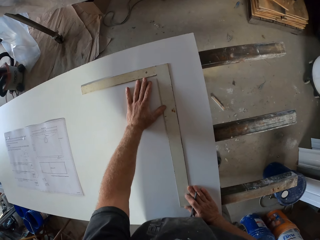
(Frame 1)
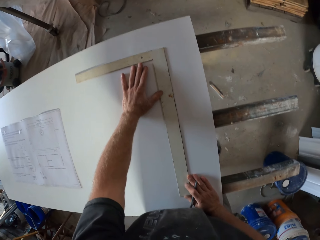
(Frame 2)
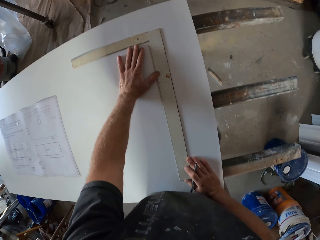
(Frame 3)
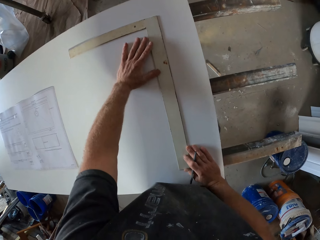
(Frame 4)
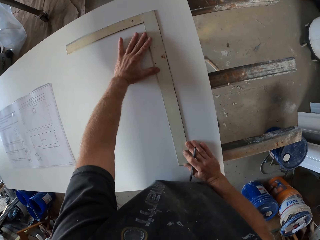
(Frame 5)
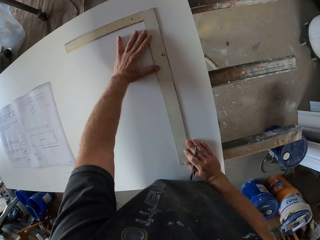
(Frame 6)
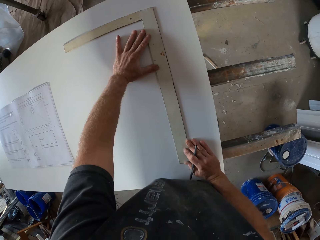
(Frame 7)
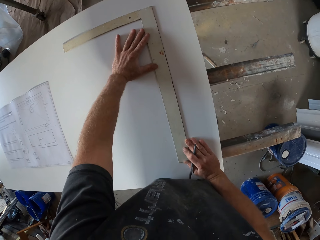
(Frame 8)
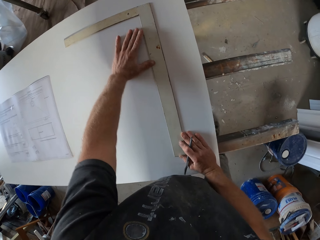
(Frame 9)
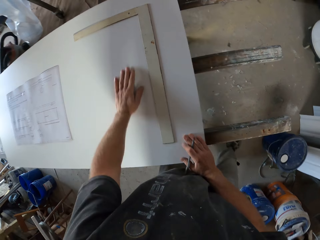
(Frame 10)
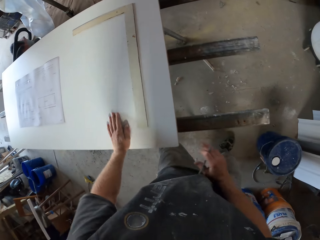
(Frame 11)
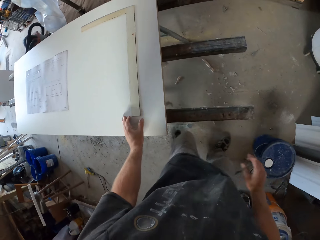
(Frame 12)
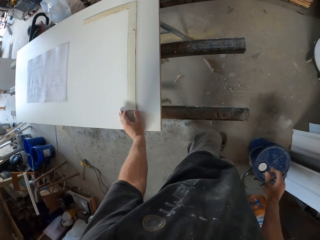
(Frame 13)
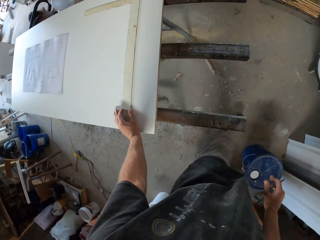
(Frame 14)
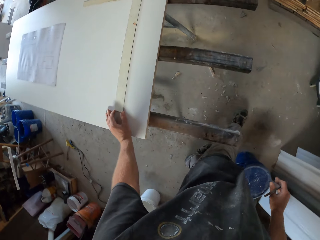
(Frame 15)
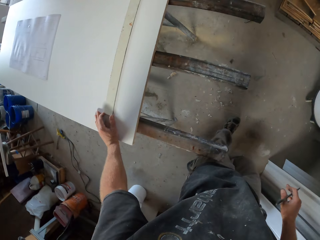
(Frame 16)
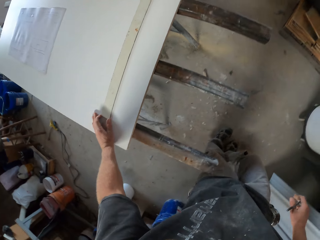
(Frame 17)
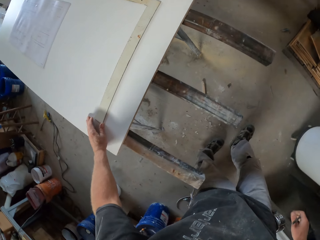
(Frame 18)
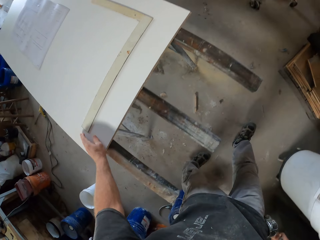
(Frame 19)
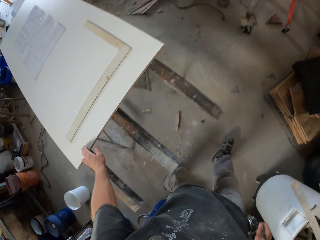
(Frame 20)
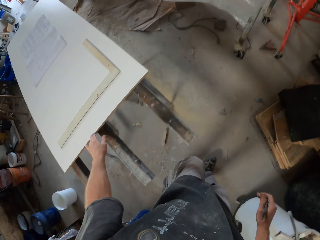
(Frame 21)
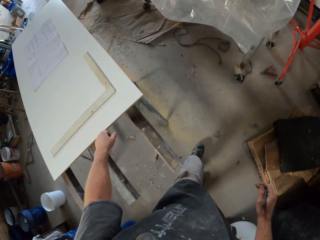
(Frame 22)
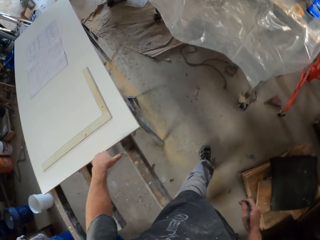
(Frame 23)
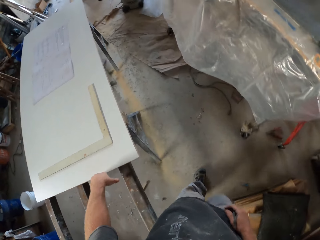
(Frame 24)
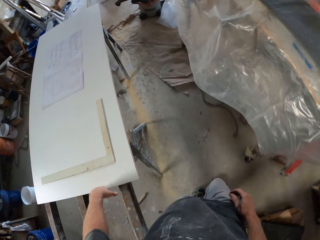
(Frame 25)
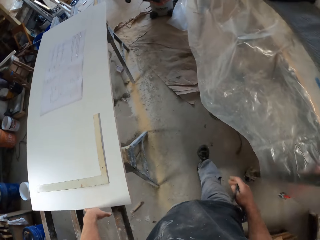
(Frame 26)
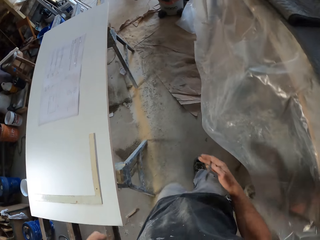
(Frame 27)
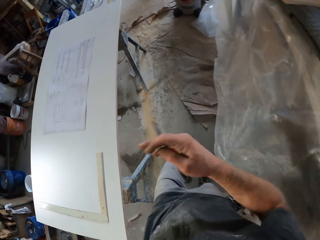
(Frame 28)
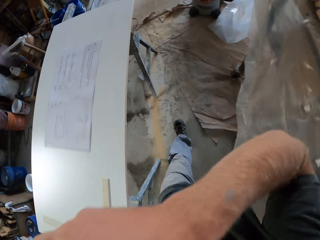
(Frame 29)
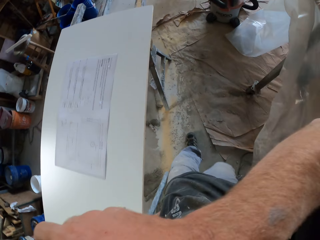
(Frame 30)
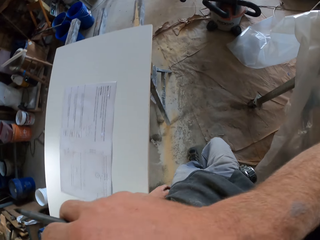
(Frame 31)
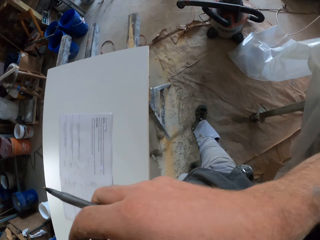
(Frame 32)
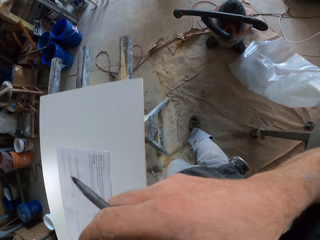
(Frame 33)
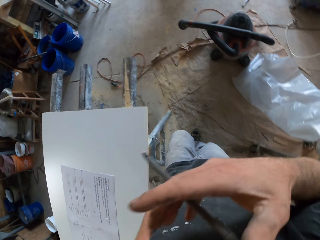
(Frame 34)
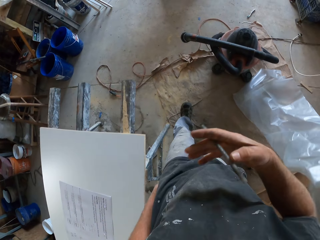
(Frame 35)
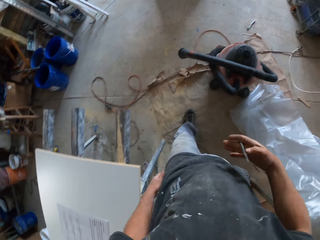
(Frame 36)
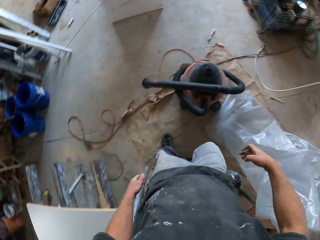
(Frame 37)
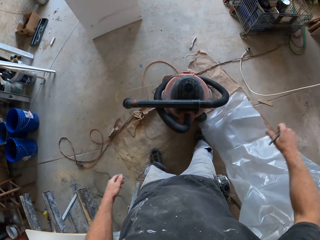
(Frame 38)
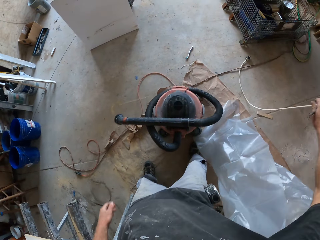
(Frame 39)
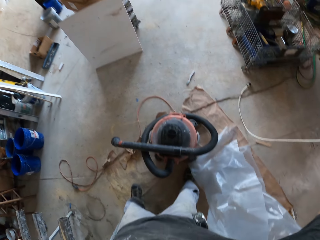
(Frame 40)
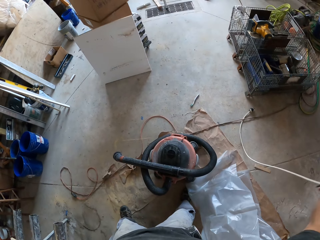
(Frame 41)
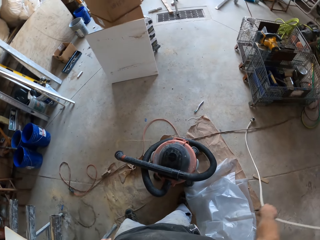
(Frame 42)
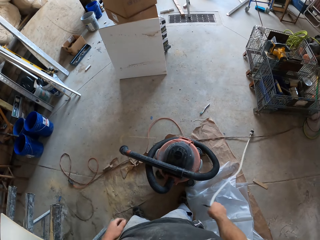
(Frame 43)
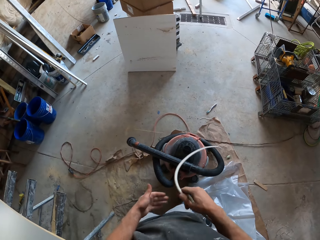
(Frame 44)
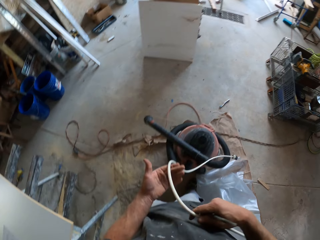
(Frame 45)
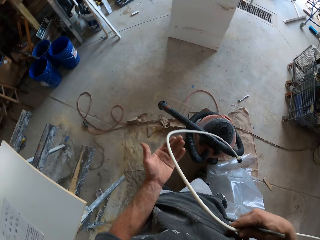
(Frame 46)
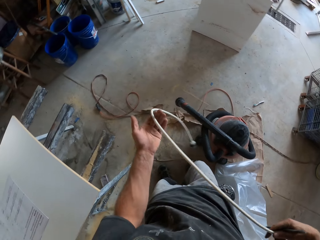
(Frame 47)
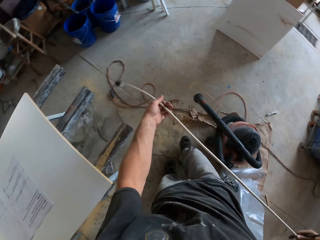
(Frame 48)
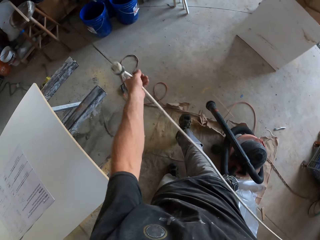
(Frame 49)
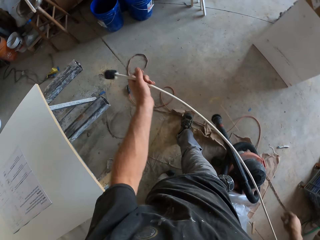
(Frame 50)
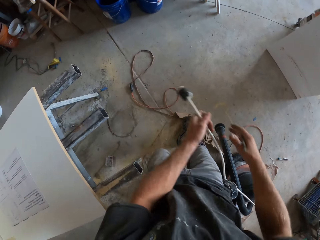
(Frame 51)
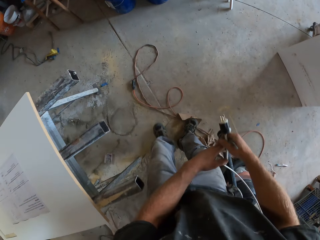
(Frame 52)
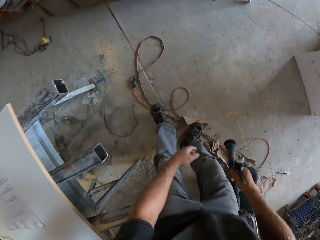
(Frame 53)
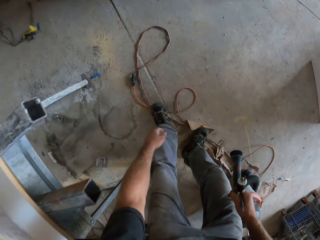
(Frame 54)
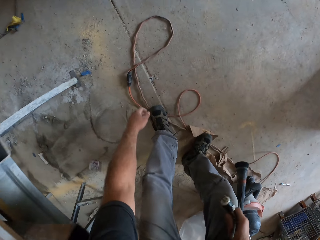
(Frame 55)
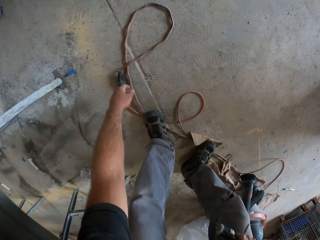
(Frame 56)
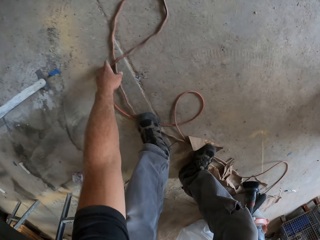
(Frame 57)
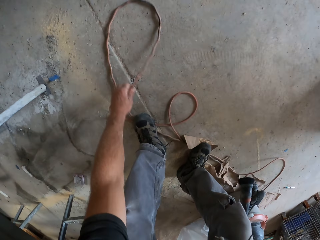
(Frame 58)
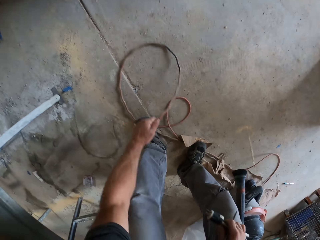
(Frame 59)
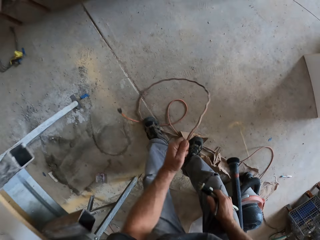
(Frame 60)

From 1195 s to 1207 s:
The camera wearer measures the wooden board. He walks around. He scratches his face. He walks. He takes the cable.

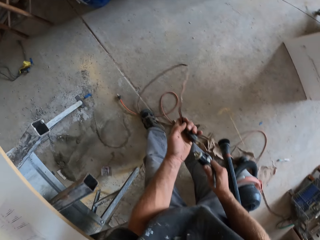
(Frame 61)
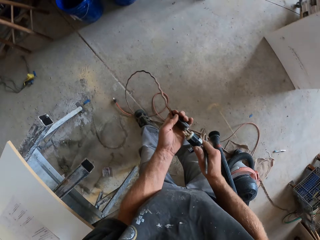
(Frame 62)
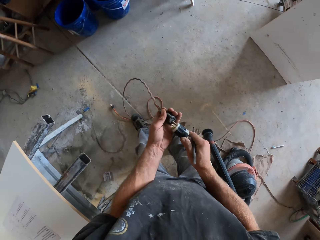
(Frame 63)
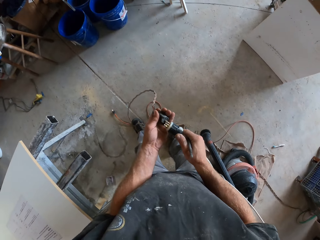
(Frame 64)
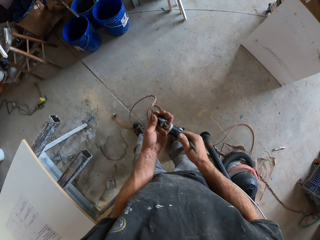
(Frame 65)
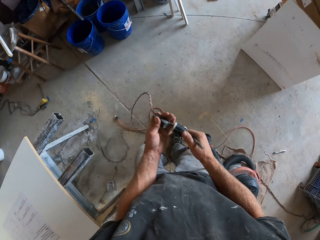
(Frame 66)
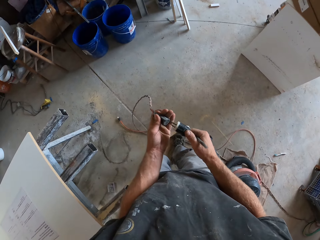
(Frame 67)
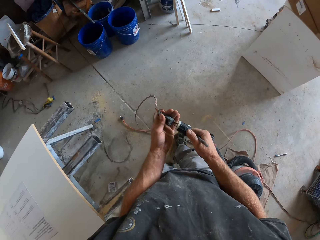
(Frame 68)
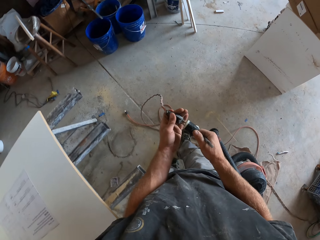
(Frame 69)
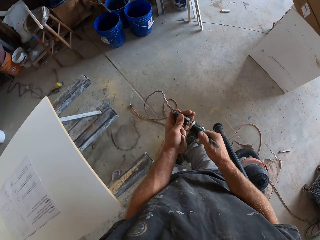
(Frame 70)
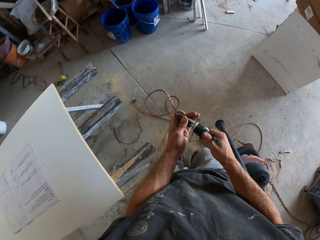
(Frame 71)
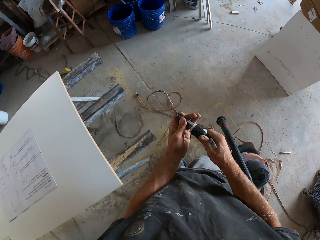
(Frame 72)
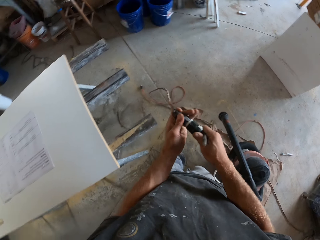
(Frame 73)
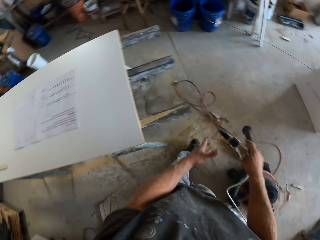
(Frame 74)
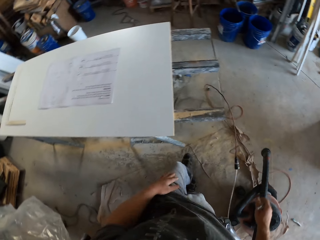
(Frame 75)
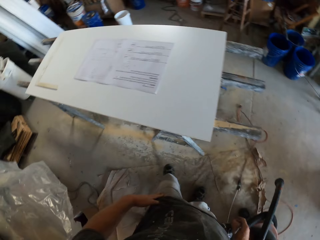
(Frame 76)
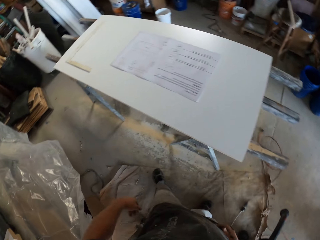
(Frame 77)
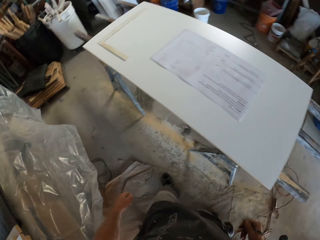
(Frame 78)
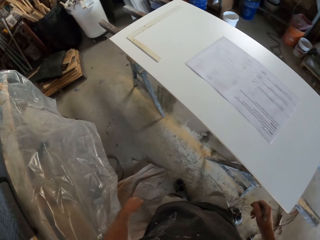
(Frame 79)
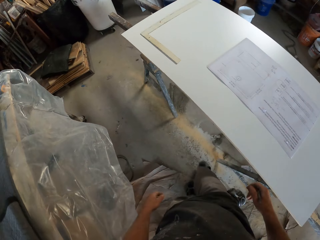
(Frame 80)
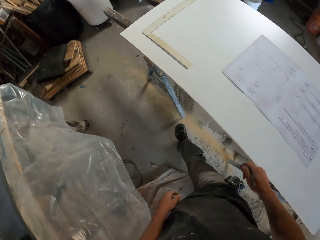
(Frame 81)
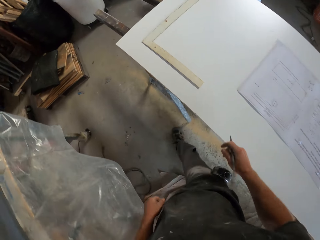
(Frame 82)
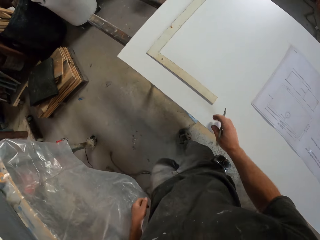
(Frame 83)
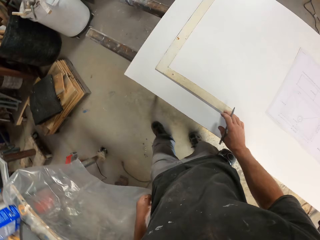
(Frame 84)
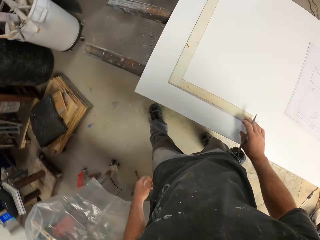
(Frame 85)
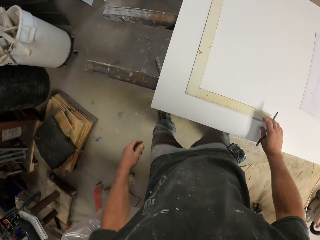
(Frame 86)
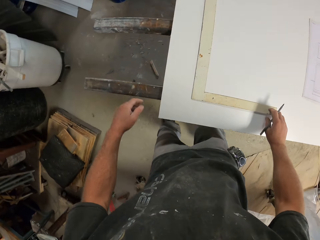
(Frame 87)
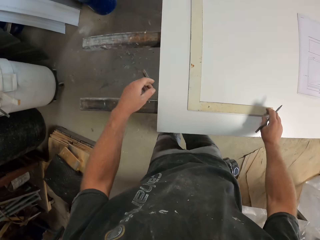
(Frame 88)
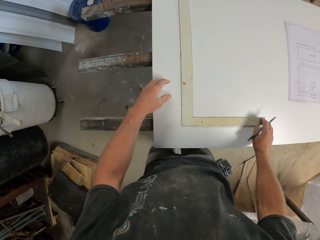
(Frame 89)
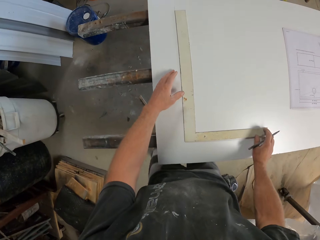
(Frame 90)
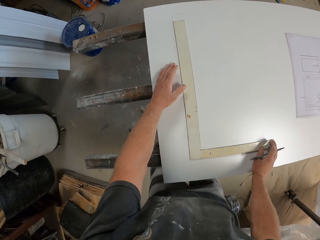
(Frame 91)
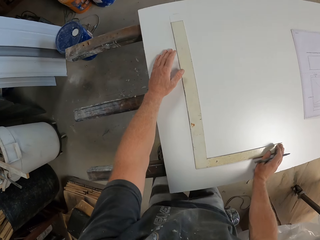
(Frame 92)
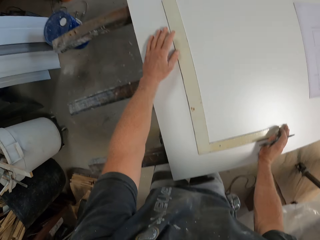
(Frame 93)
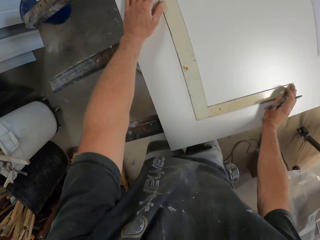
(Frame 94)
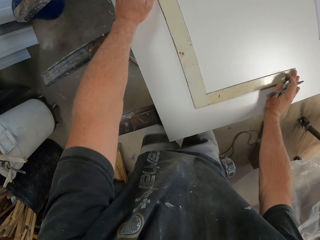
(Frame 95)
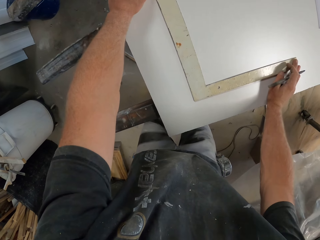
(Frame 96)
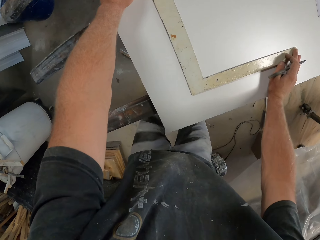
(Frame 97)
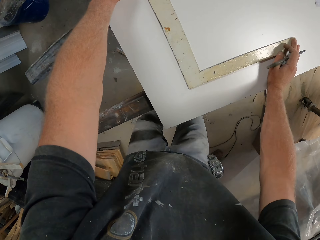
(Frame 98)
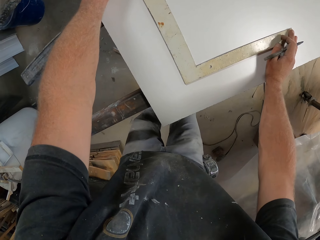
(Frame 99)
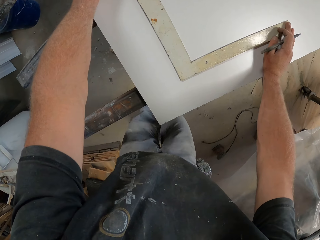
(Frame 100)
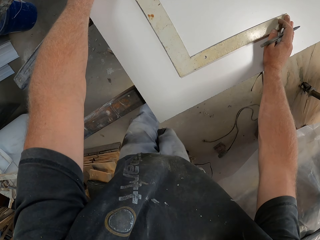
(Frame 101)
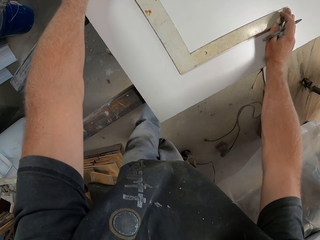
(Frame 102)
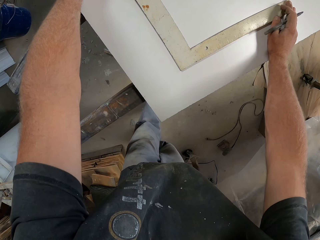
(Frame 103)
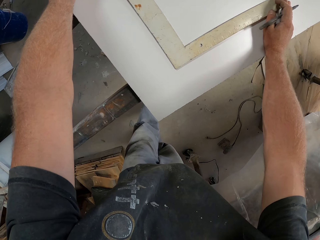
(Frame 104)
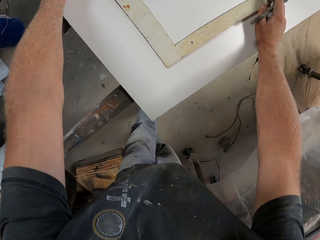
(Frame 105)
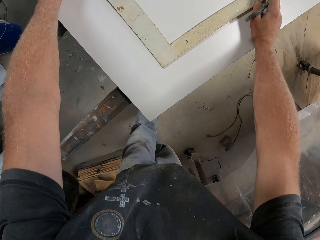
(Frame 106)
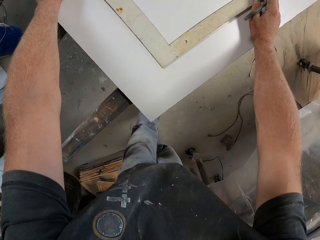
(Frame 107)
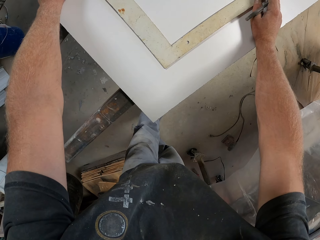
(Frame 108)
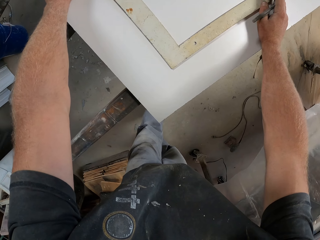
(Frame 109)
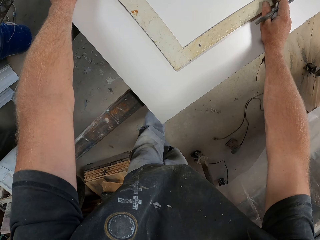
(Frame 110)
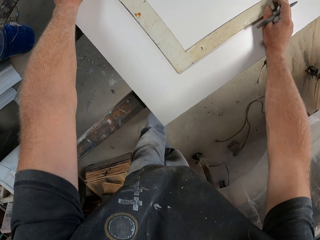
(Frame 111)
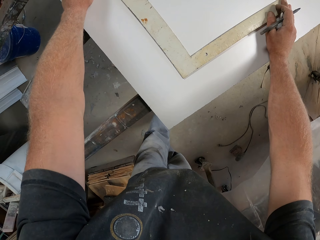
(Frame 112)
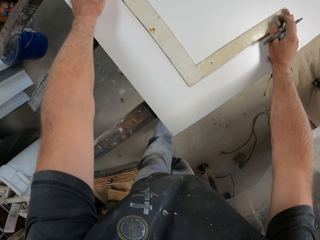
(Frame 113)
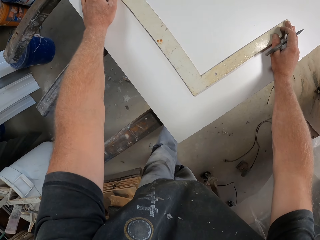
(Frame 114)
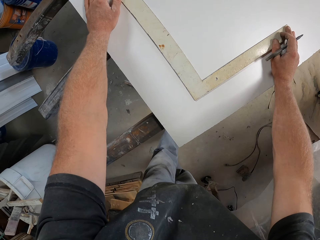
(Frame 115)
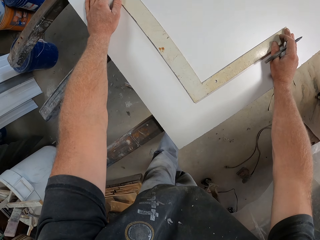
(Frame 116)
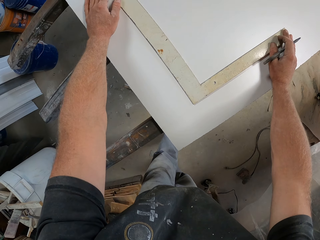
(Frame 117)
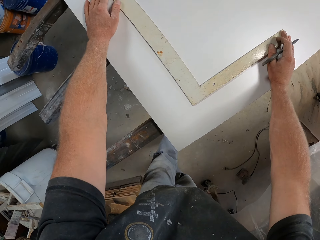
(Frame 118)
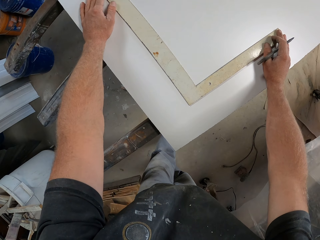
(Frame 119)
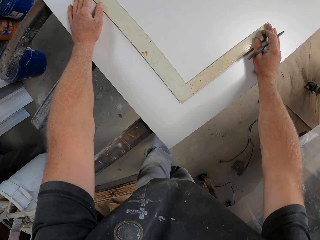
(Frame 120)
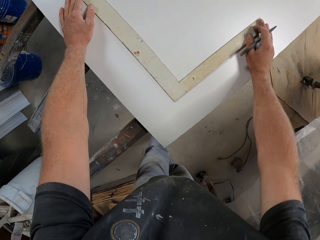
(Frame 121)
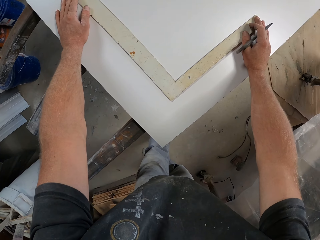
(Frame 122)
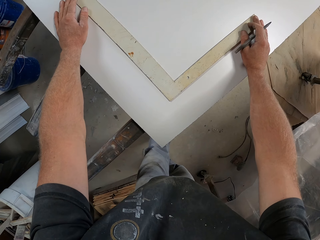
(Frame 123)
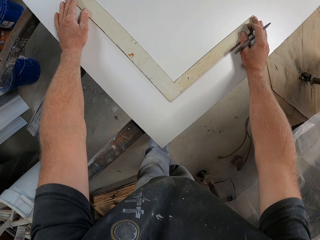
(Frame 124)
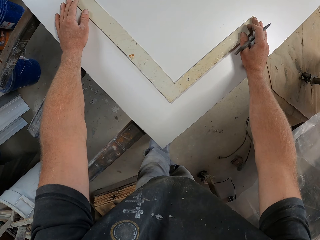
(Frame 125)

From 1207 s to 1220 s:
The camera wearer joins the cables. They put down the cables, walk, and measure the wooden board. They look around. They look at the wooden board.
